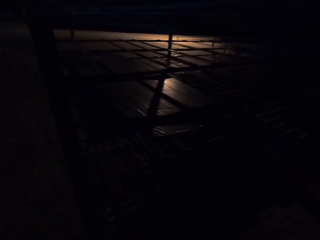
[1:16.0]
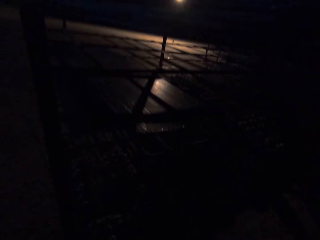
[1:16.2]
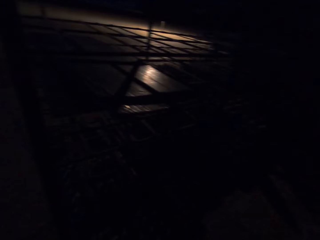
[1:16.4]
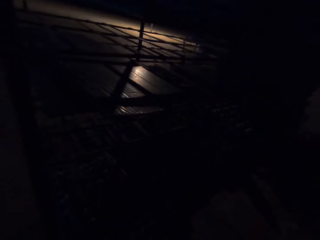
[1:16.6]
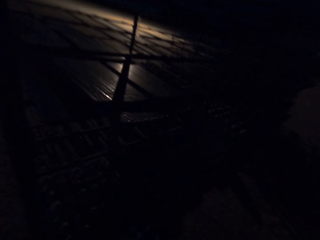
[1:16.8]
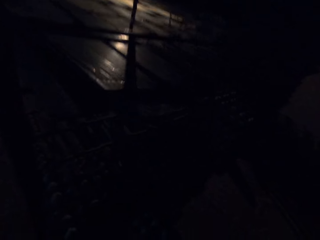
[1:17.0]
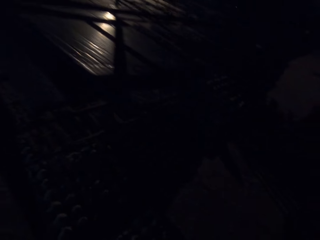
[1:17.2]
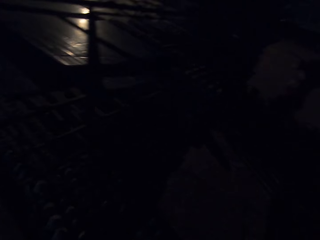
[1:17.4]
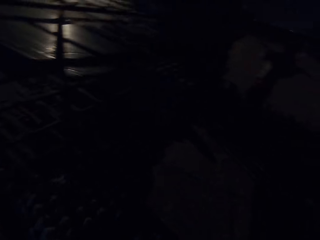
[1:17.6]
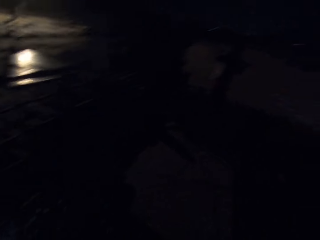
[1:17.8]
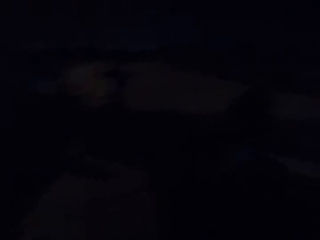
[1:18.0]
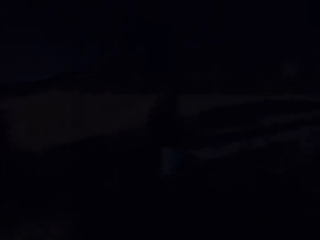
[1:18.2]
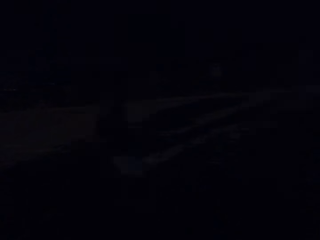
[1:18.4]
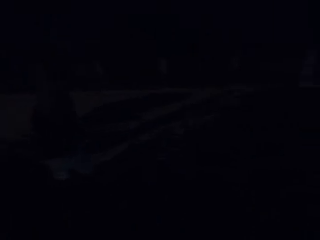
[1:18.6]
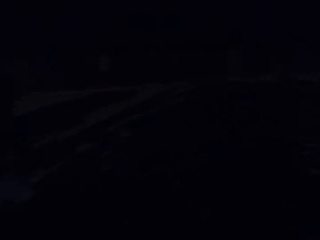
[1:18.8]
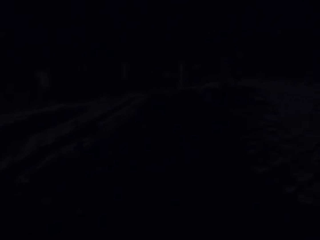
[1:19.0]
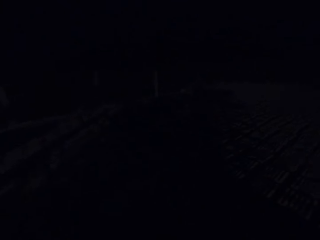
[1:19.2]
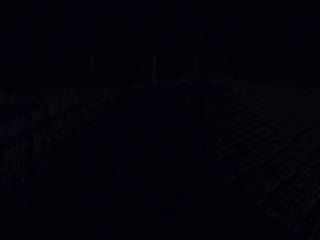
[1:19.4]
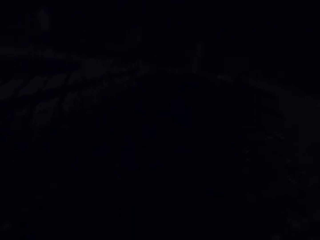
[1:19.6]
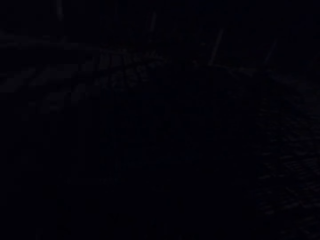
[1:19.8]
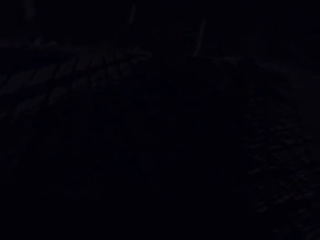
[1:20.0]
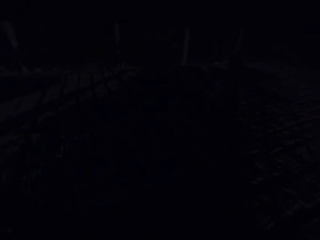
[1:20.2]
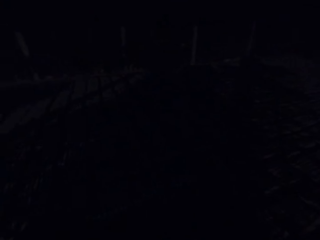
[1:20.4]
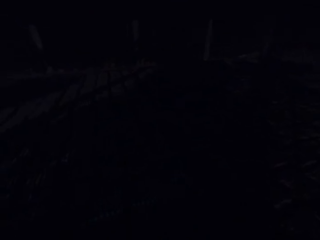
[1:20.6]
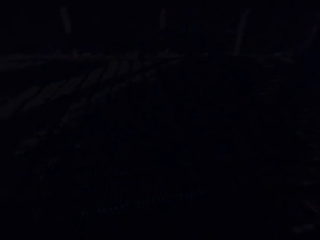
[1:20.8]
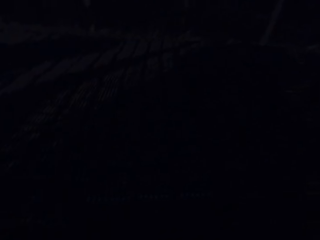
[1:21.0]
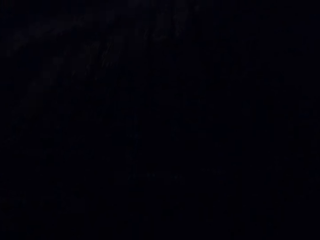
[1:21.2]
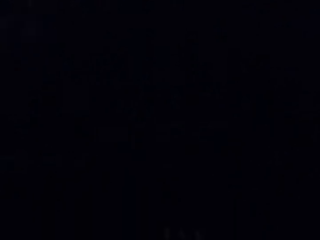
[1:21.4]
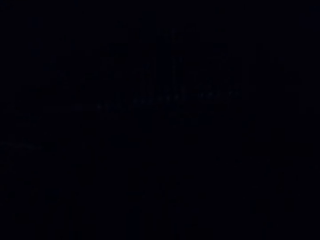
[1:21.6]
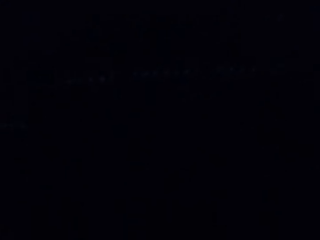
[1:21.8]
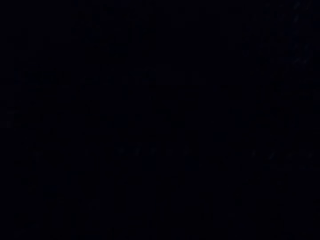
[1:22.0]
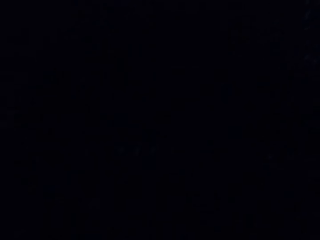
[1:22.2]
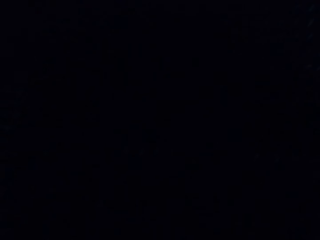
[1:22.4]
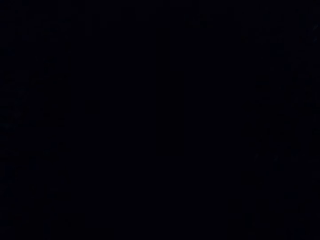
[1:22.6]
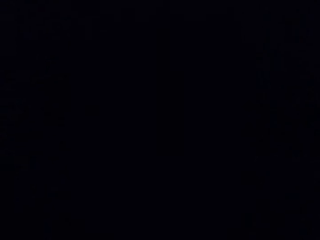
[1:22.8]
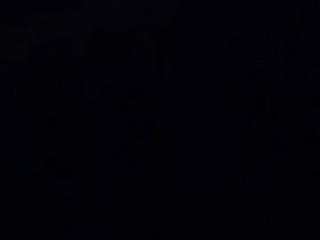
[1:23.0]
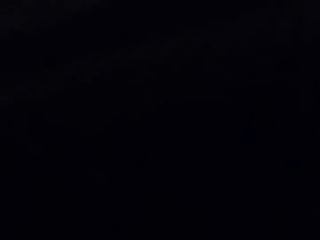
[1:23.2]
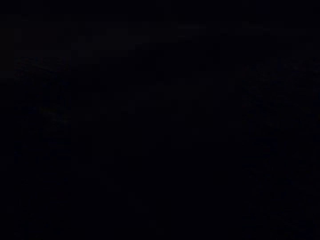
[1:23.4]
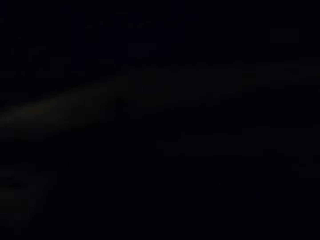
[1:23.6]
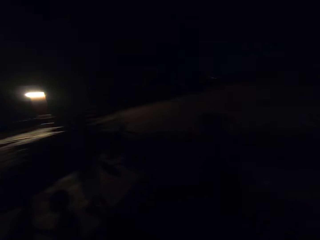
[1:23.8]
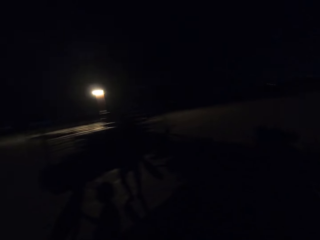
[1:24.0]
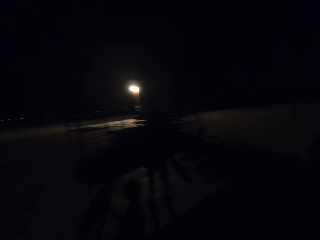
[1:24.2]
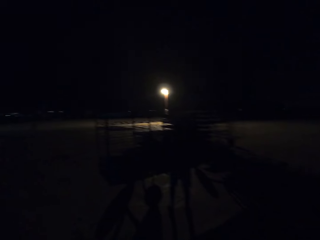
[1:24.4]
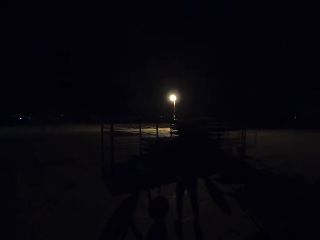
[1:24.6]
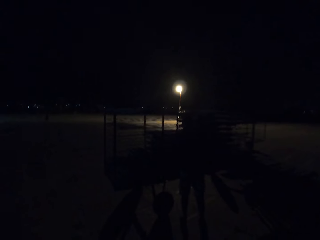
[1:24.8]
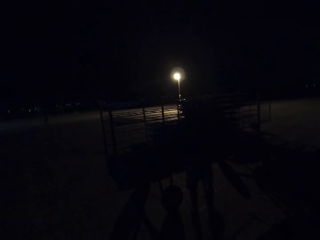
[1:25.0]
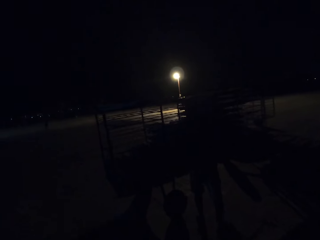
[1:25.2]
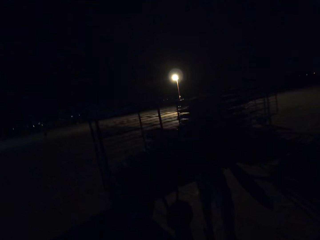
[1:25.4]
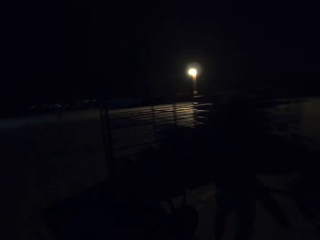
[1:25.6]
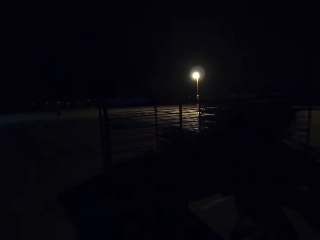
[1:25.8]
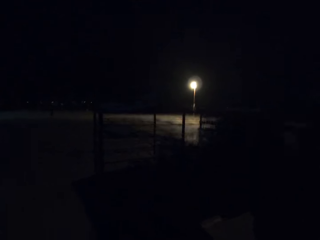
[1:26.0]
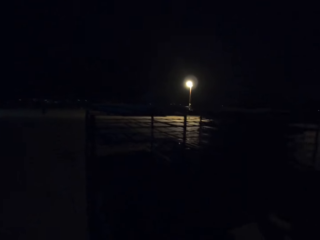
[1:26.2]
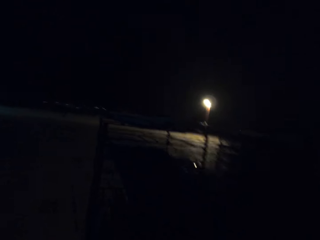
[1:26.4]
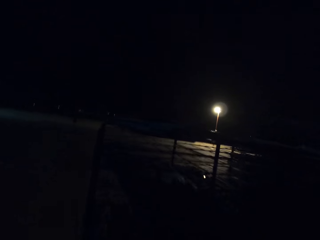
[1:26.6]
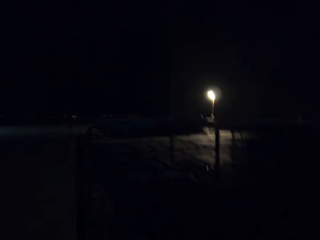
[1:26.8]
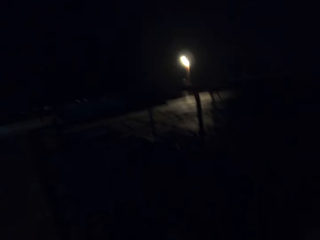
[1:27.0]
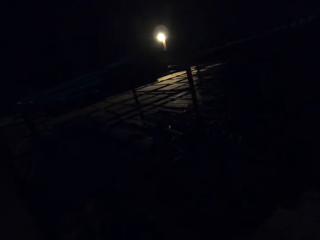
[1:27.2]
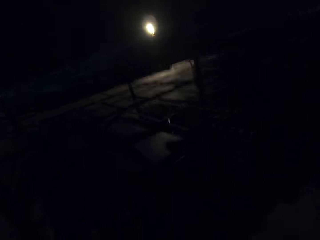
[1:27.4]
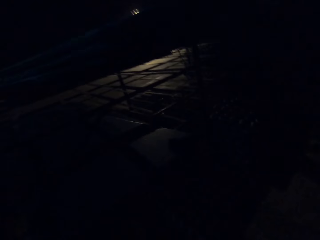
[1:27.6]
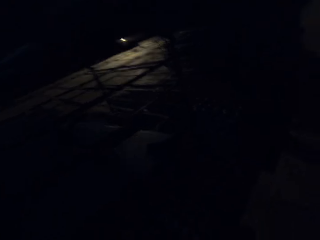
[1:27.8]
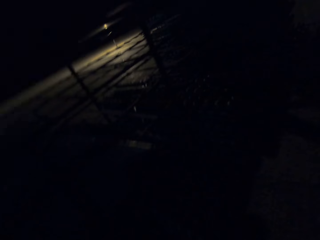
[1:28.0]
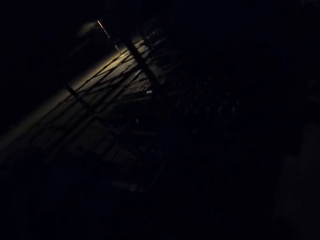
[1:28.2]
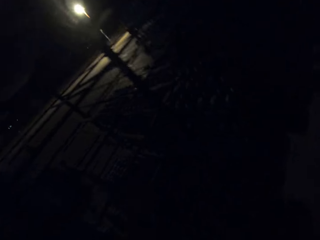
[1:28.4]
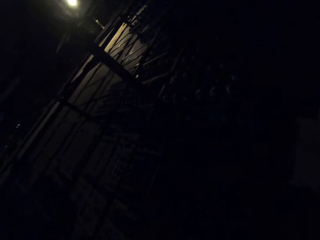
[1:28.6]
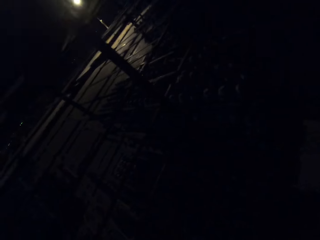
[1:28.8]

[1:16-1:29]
The camera wearer converses with a man. He drags a tray from the shelf with his right hand. He carries the tray from the shelf with his hands. He lays egg crates on the ground with the tray in his hands. He scoops the cement. He walks towards something. The man carries the tray from the shelf with his hands. The camera wearer places the tray in his hands on the shelf. He puts the cement on something.

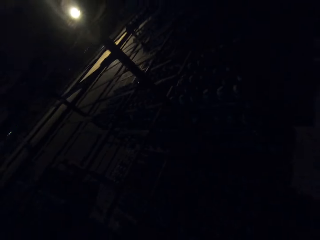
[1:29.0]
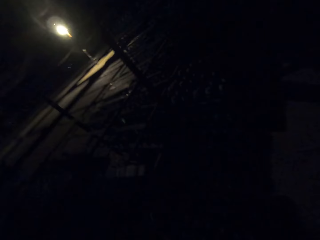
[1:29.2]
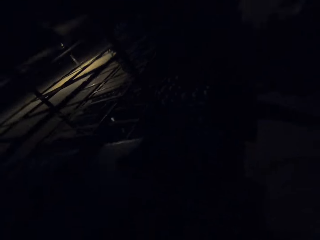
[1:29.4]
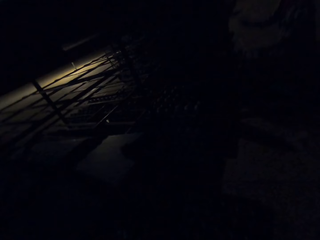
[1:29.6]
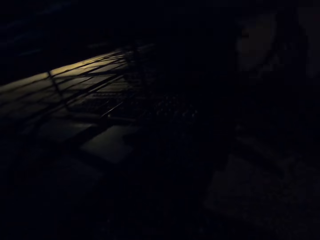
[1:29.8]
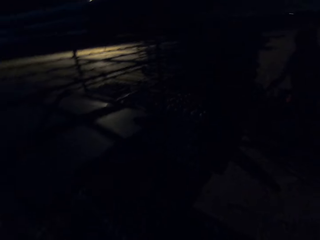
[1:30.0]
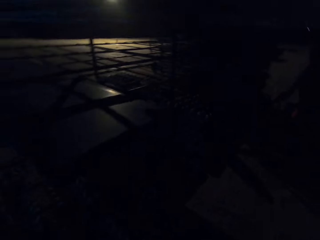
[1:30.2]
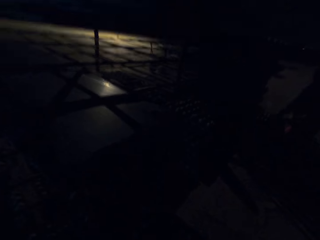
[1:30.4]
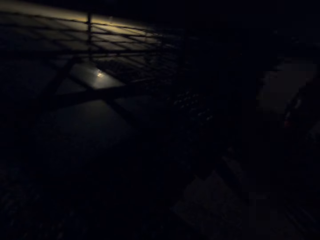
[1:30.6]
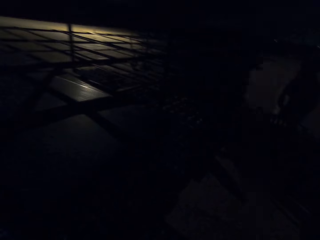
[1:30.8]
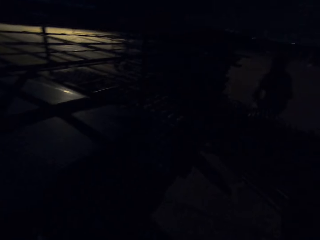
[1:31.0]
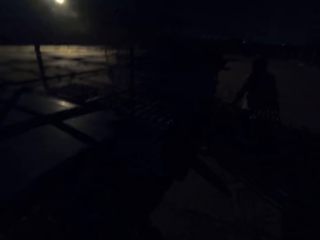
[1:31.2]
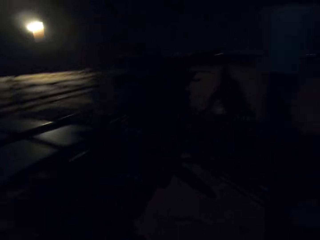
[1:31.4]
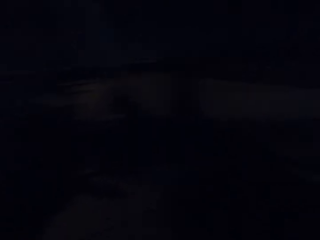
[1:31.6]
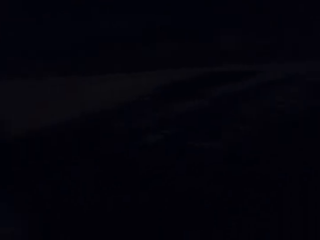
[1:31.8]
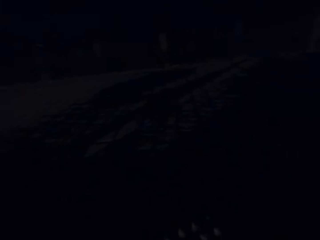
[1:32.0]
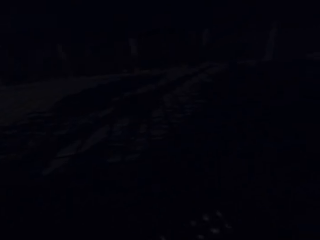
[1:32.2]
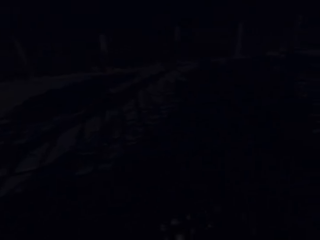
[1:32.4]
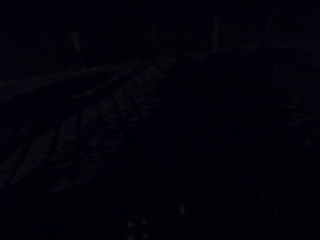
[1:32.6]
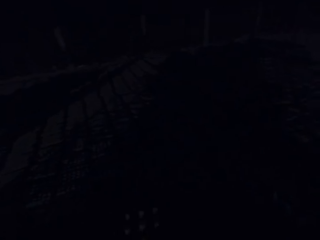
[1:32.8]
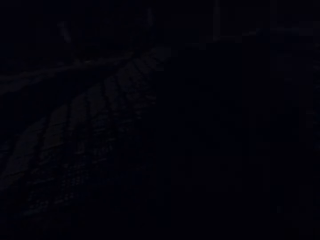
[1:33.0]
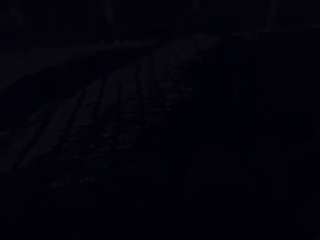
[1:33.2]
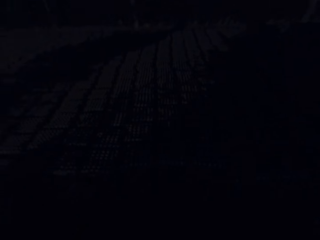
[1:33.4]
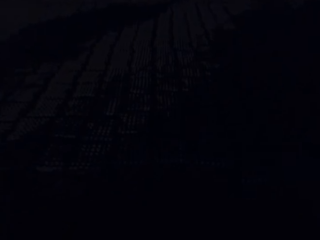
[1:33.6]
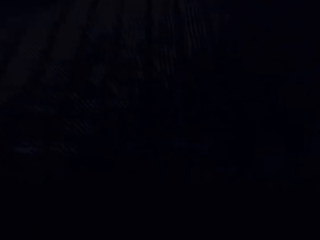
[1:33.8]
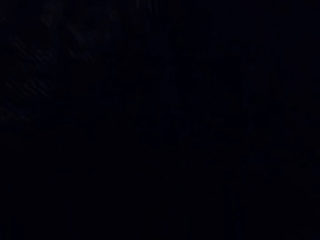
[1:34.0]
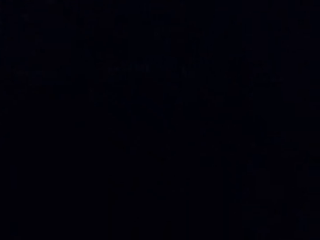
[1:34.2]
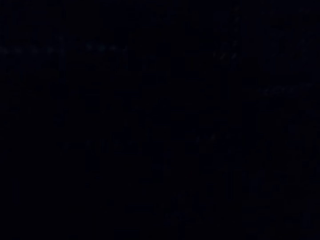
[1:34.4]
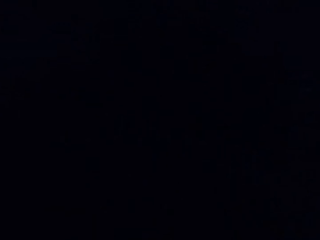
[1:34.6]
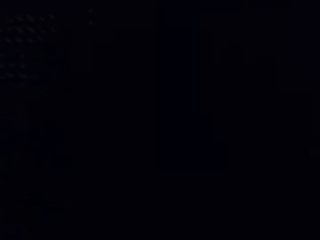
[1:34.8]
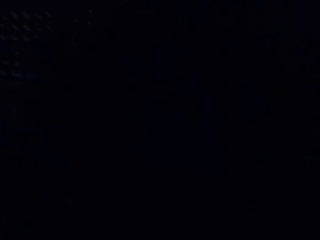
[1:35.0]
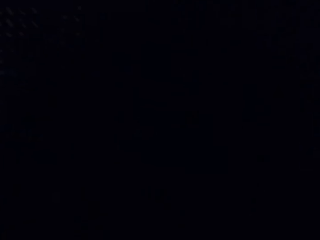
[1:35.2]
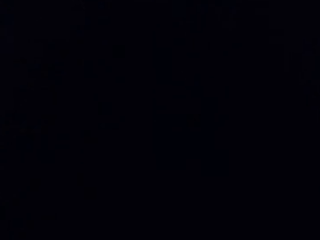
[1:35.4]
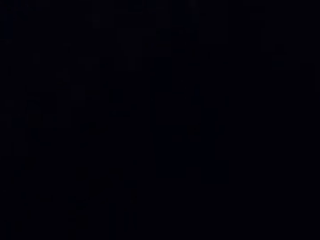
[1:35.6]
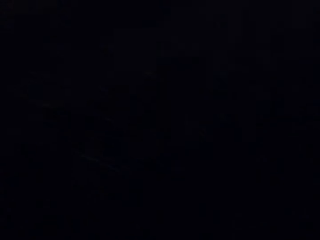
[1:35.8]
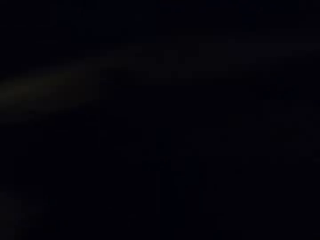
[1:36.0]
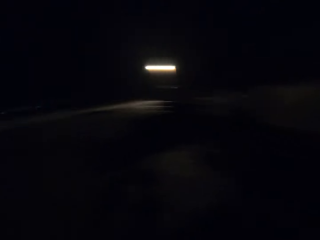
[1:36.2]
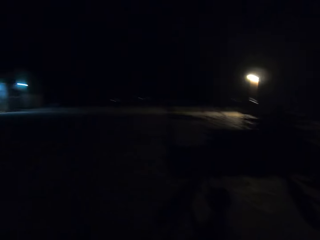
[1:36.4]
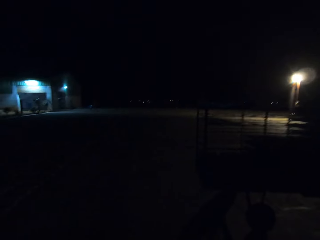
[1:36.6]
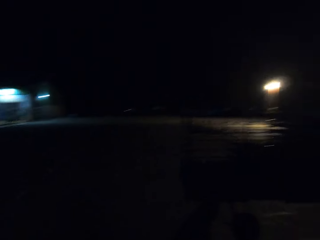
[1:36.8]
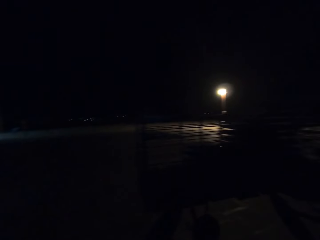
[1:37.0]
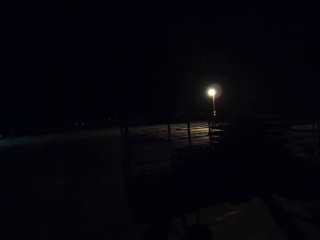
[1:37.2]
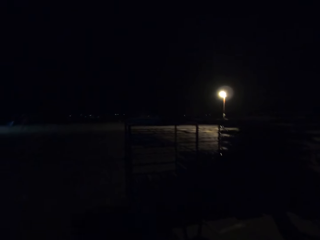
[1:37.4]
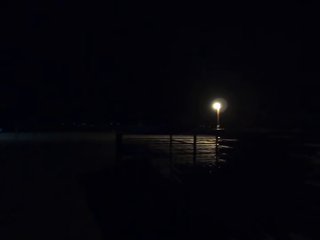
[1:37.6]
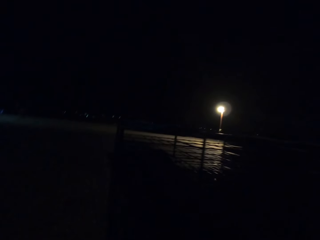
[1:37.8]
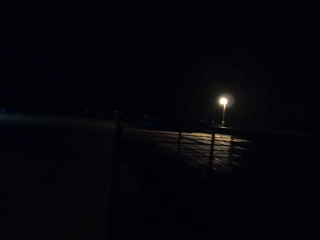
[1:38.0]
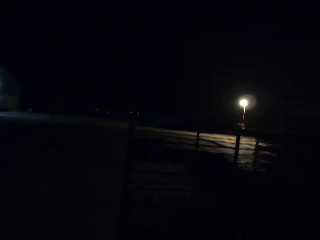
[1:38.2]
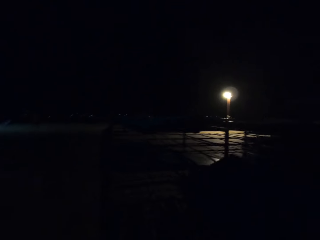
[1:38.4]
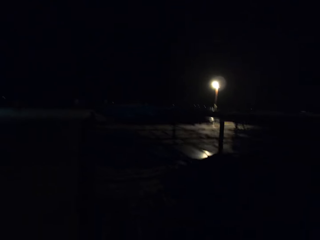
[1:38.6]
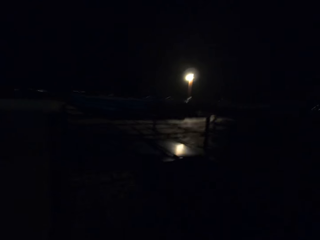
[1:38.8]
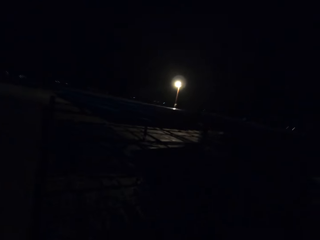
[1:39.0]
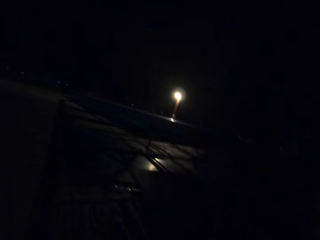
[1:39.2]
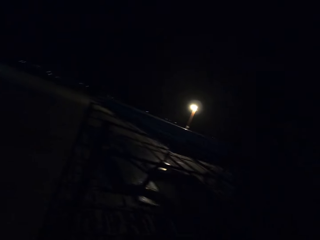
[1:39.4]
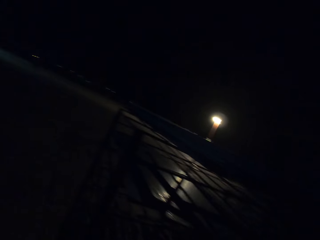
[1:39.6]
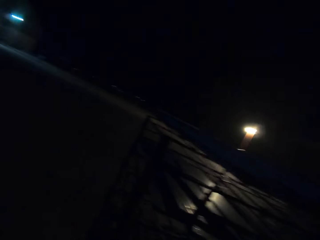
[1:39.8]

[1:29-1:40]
The camera wearer converses with a woman. The woman drags a tray from the shelf with her right hand and carries the tray from the shelf with her hands. The camera wearer carries the tray from the shelf with his hands. He walks outside. He lays egg crates on the ground with the tray in his hands. He scoops the cement. He walks towards something.
